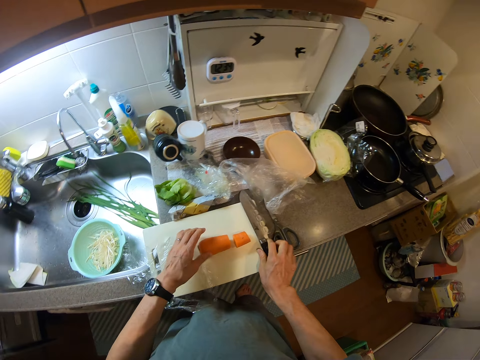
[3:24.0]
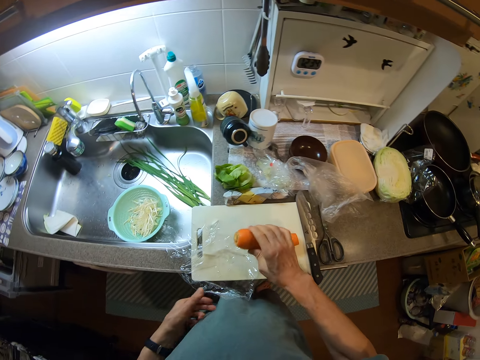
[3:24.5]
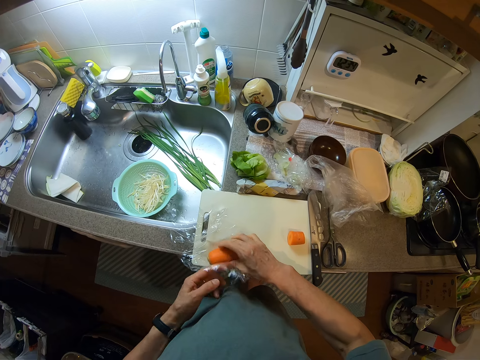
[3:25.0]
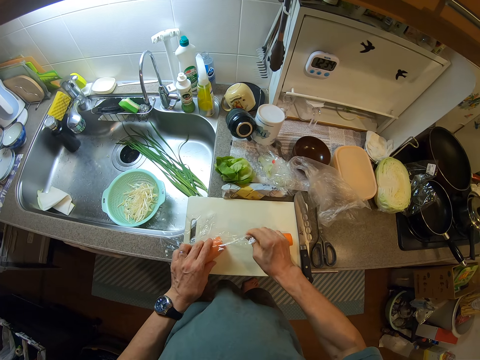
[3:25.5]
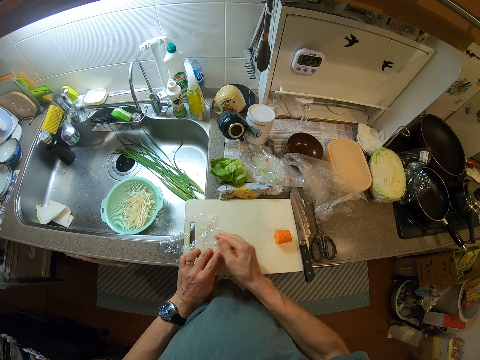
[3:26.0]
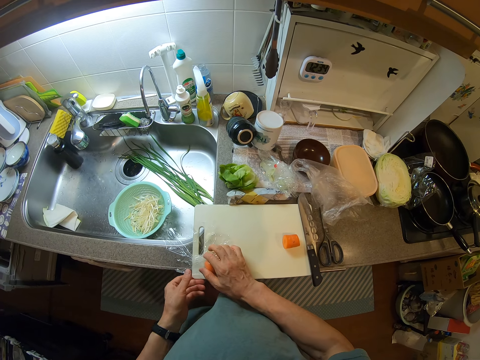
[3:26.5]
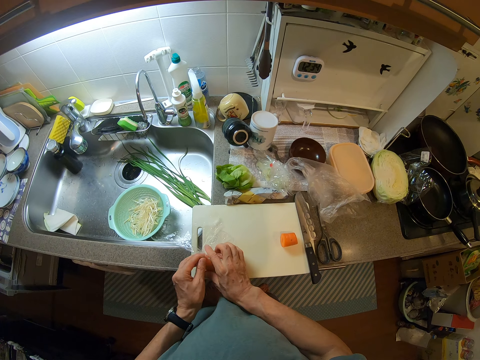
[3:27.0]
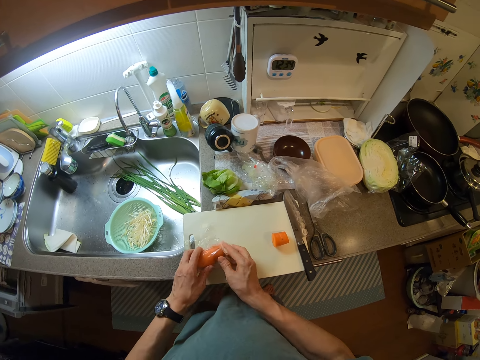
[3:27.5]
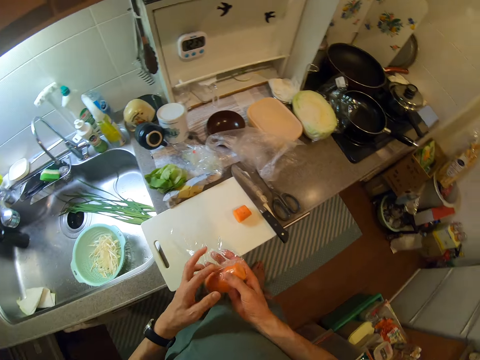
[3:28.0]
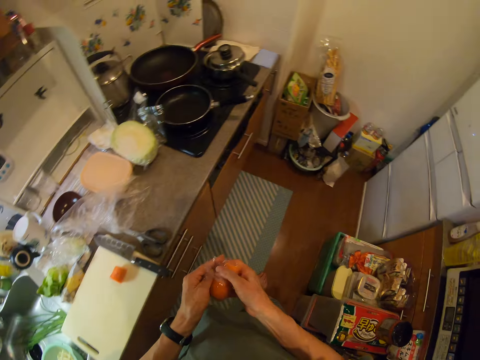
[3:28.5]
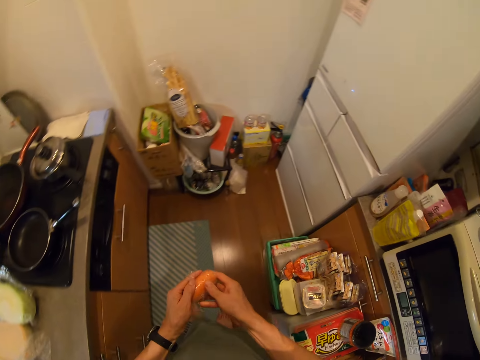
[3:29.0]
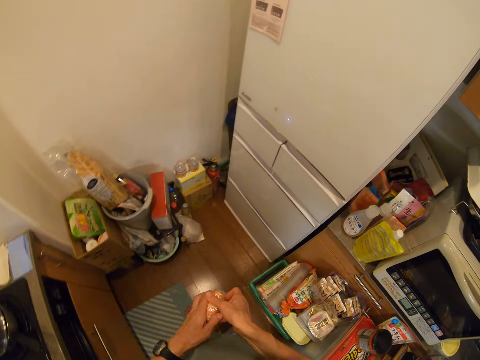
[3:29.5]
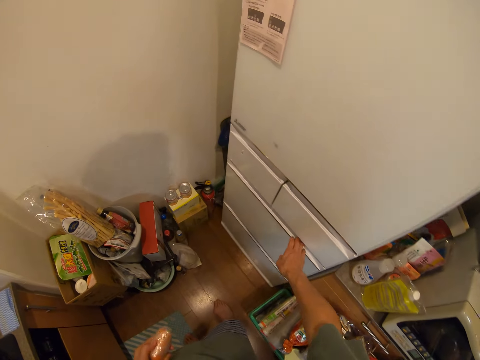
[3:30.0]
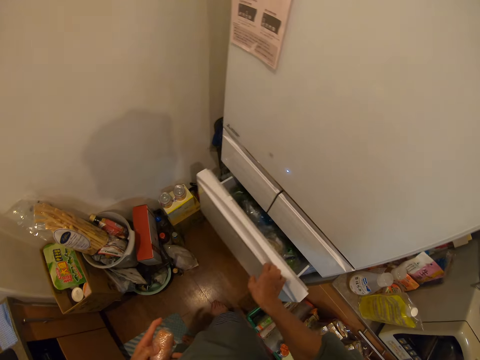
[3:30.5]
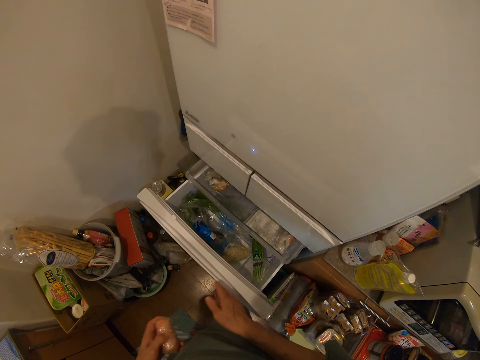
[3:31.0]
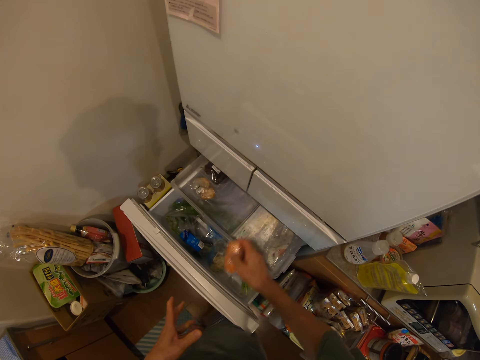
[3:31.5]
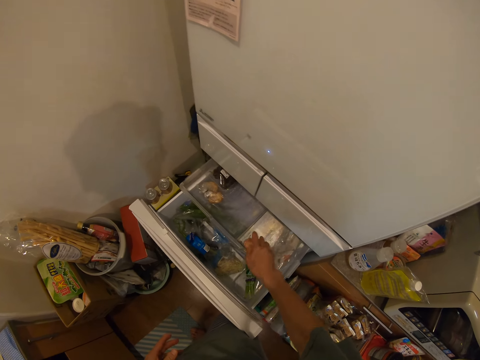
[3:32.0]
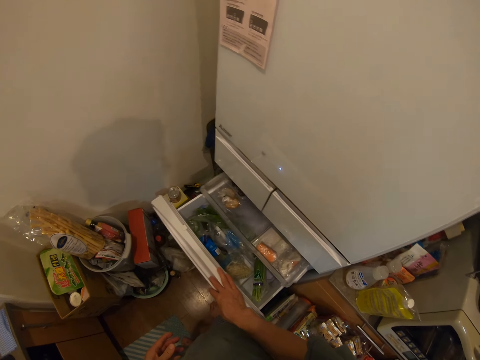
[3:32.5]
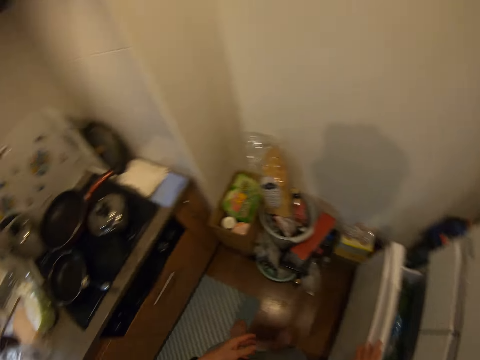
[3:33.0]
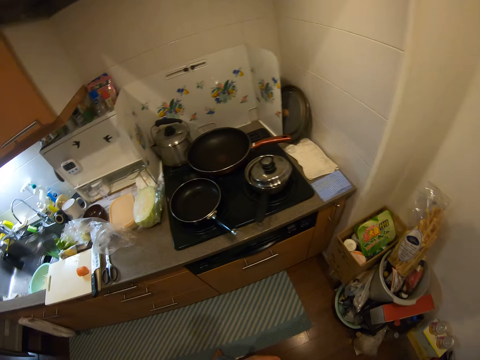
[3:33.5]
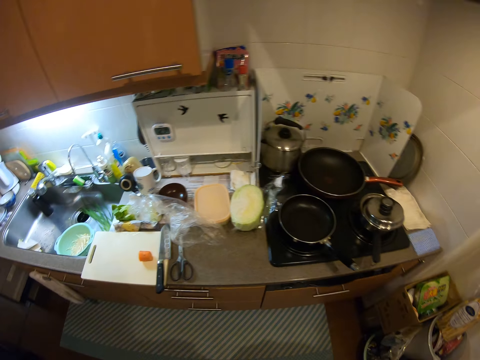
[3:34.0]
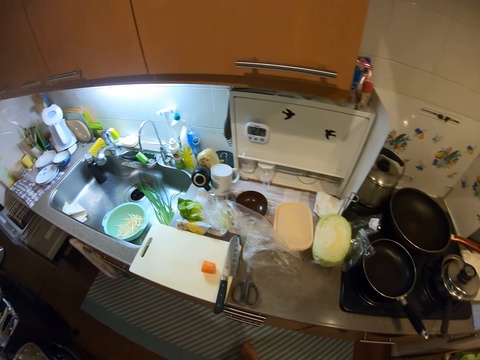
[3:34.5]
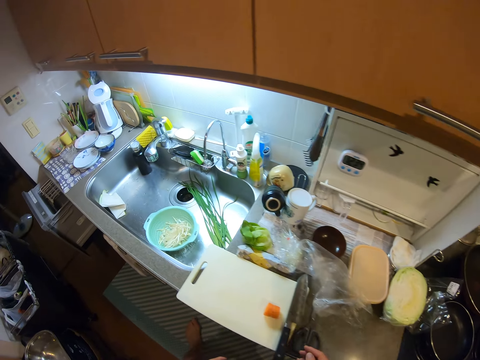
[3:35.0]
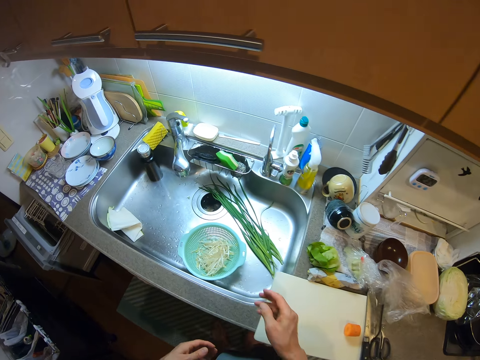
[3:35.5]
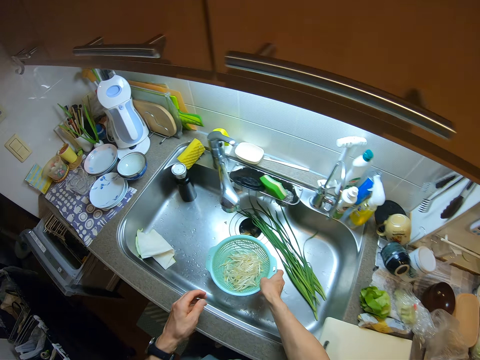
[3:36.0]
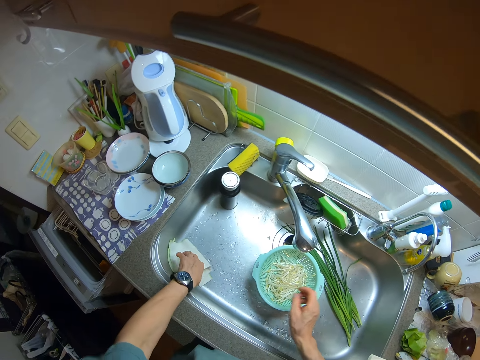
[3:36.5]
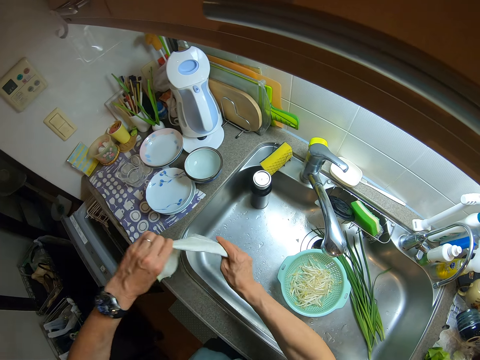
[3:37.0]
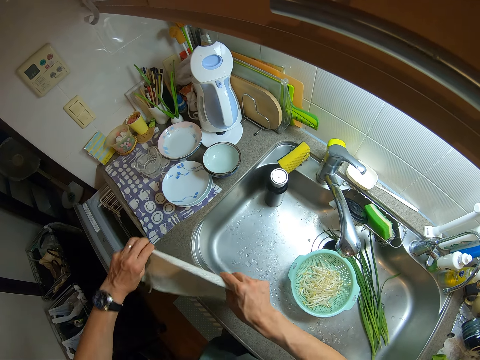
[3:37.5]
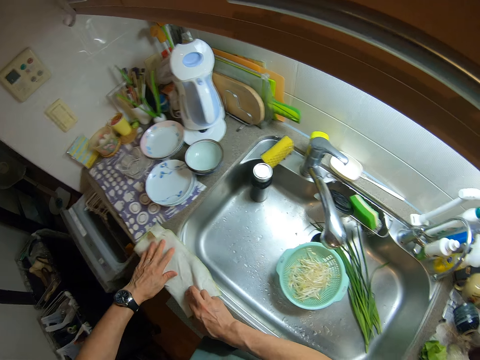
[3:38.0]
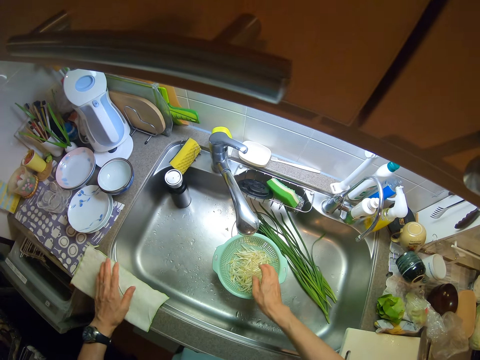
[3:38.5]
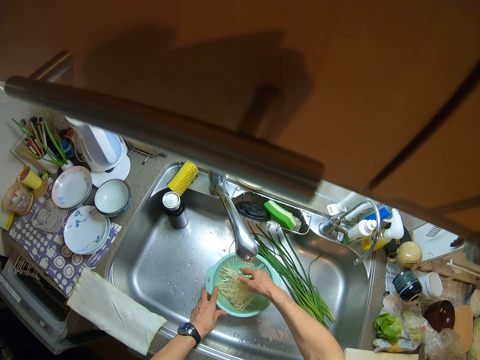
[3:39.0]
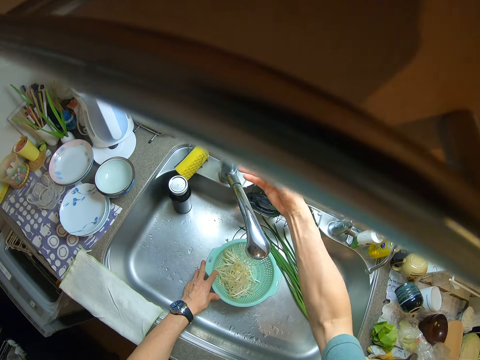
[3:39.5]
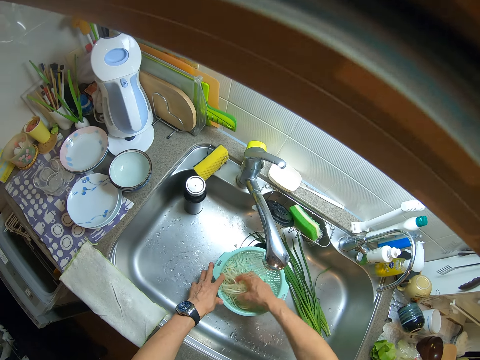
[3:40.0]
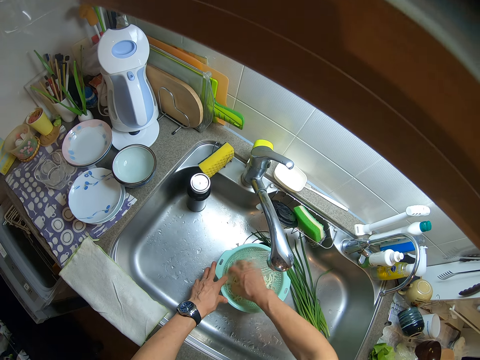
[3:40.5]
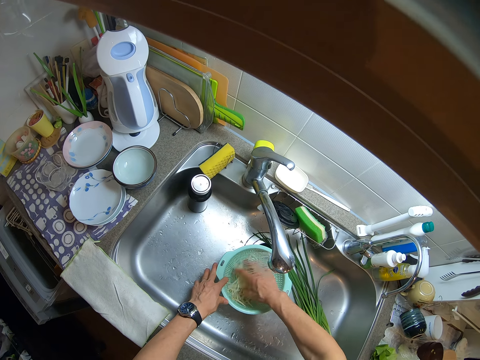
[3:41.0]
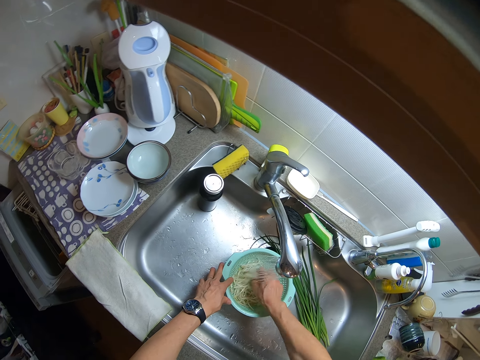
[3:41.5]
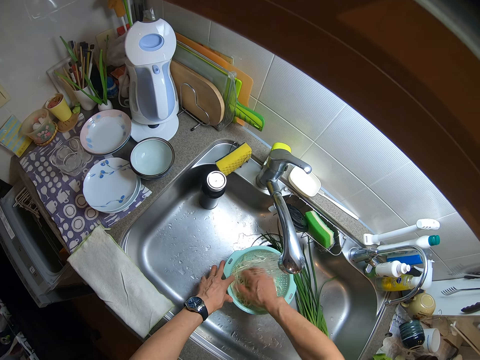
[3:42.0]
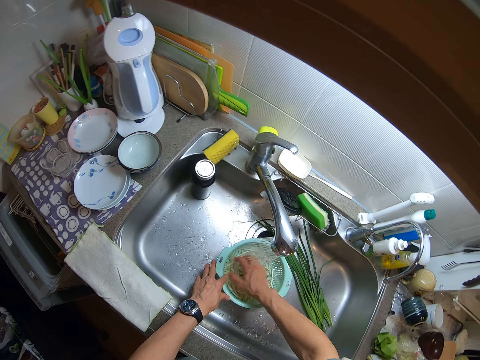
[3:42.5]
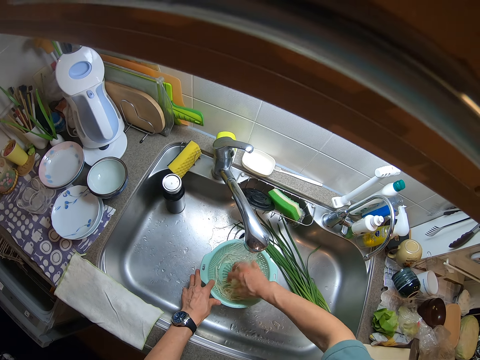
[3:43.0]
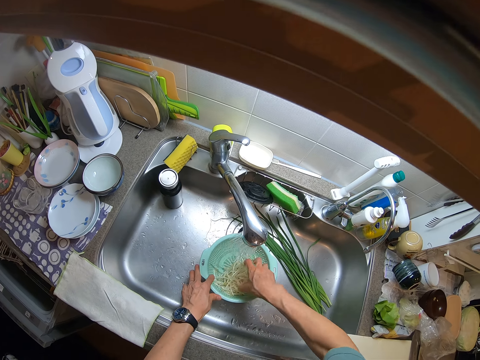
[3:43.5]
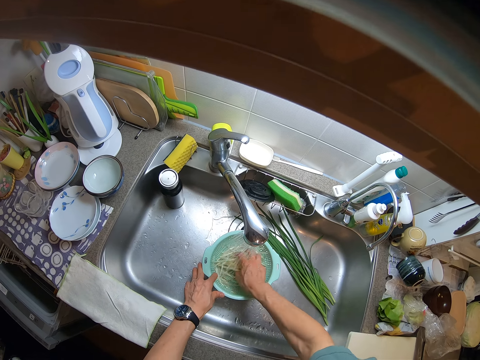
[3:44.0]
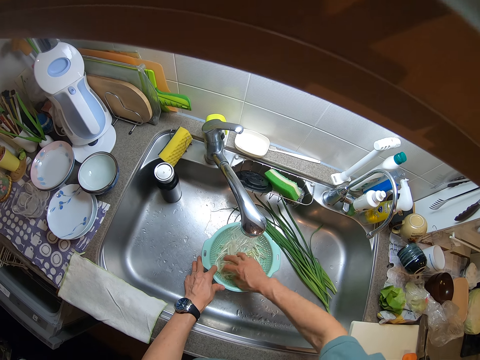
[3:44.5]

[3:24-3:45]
The camera wearer drops the knife on the chopping board. She wraps the cut carrot with the nylon. She cuts the carrot into two. She moves towards the drawer. She opens the drawer with her right hand. She passes the carrot from her left hand to her right hand. She puts the carrot into the drawer. She closes the drawer. She walks towards the sink. She moves the sieve containing the pasta. She places a piece of cloth on the kitchen sink. She touches the pasta inside the sieve. She opens the tap with her right hand. She rinses the pasta inside the sieve with her hand.

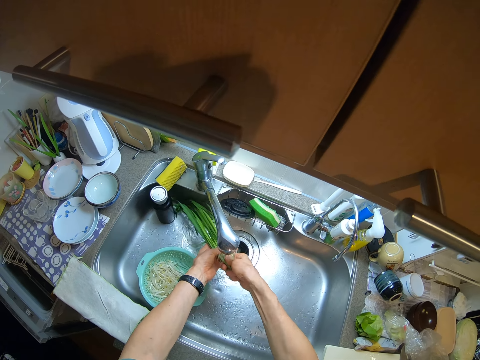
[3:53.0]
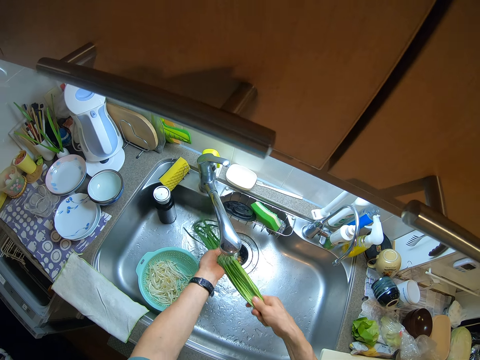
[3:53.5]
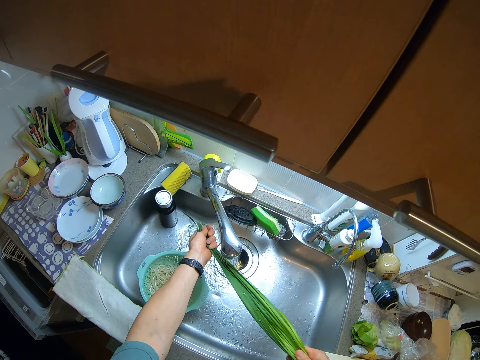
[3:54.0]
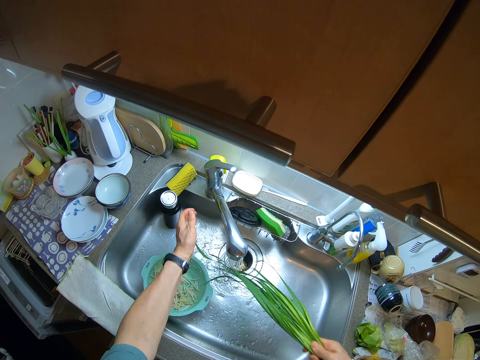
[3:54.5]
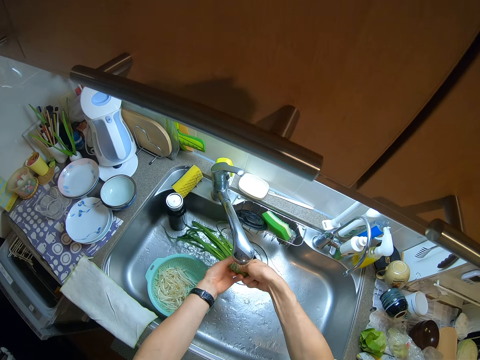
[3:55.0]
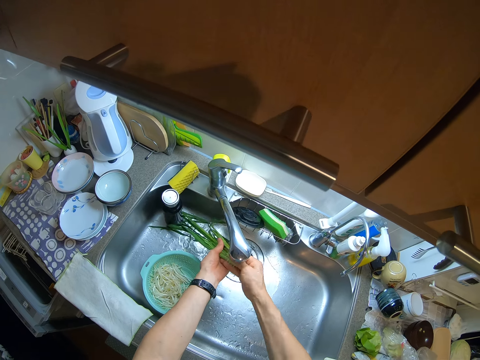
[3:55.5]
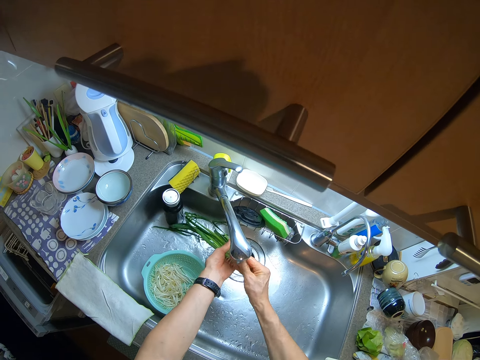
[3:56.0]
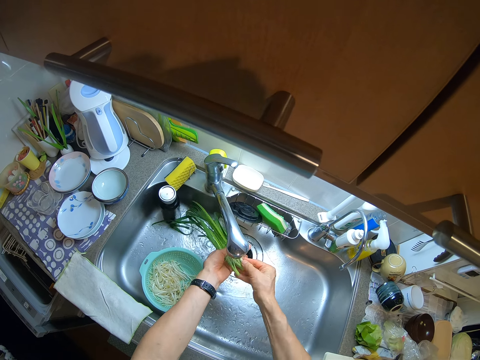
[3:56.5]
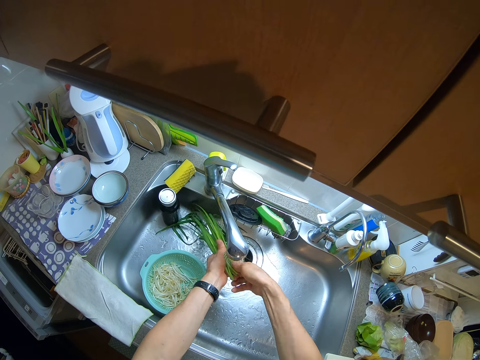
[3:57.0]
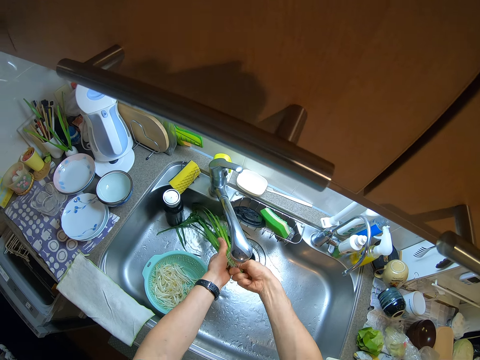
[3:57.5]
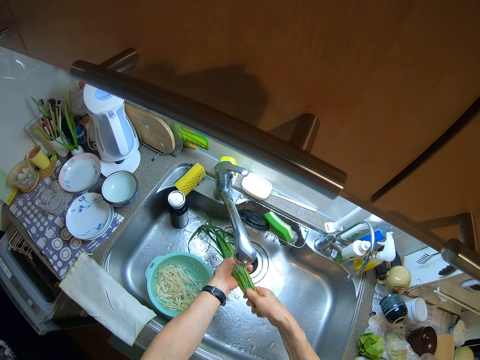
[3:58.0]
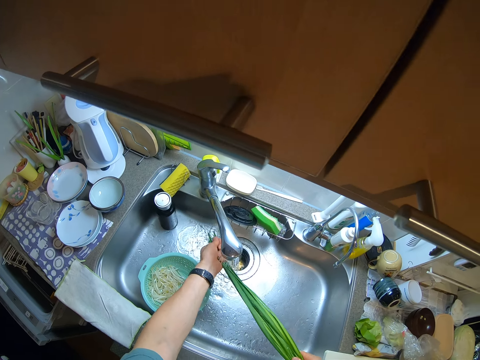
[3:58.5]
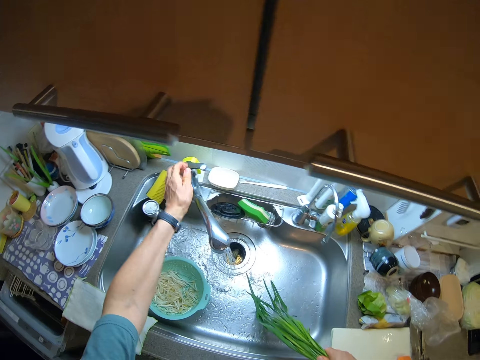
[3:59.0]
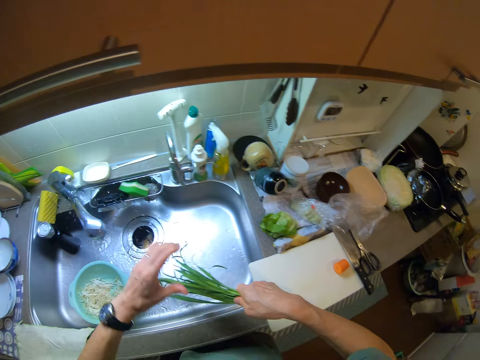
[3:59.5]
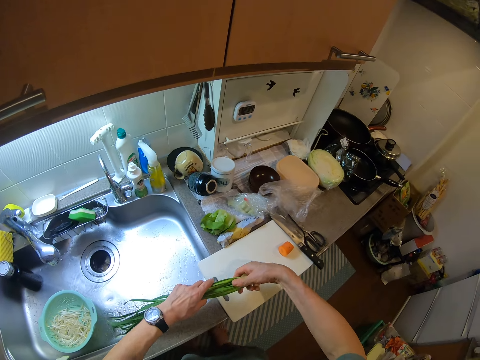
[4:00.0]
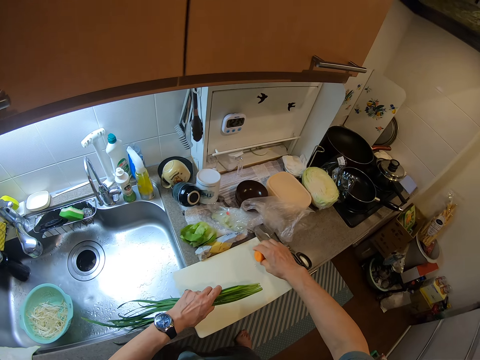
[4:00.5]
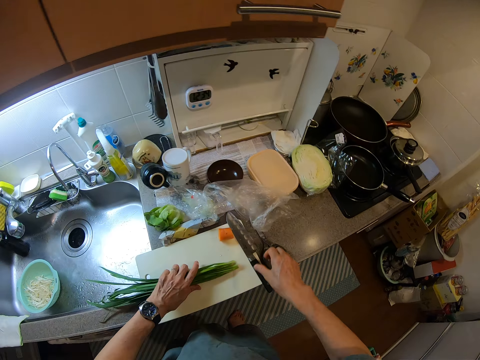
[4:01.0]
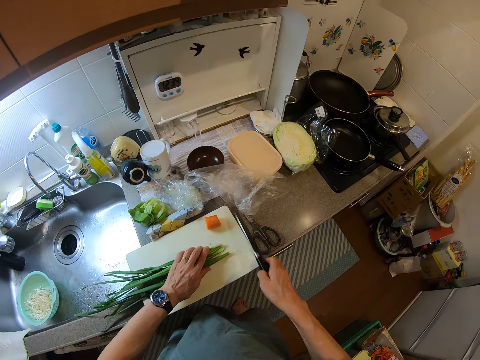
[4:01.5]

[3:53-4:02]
The camera wearer puts the onion on the chopping board. She closes the tap with her left hand. She cuts the spring onion. She moves the cut carrot with her right hand. She picks the knife from the chopping board with her right hand.
